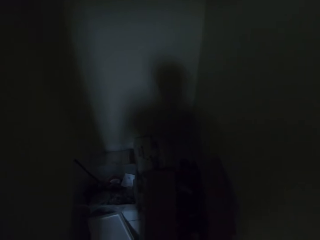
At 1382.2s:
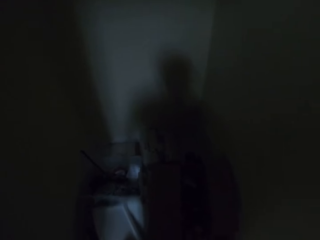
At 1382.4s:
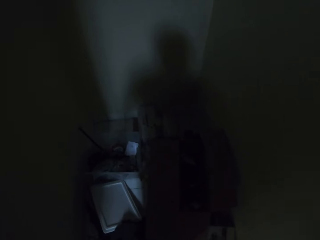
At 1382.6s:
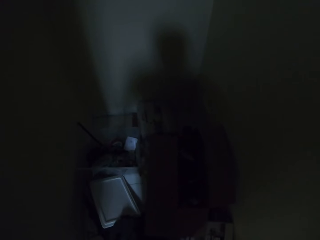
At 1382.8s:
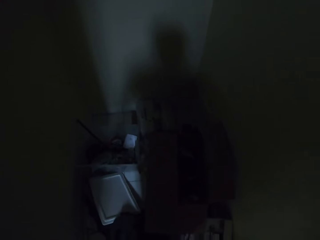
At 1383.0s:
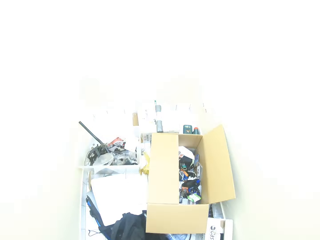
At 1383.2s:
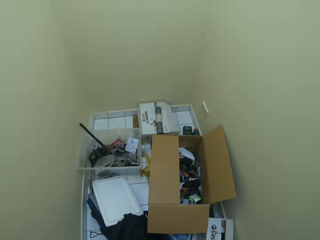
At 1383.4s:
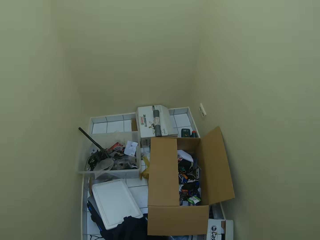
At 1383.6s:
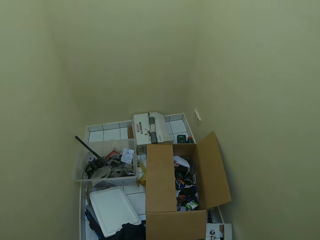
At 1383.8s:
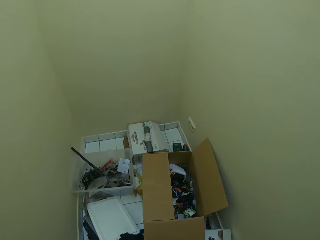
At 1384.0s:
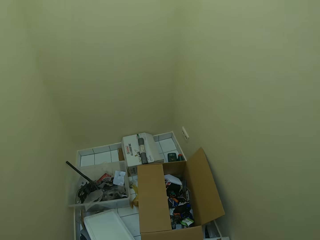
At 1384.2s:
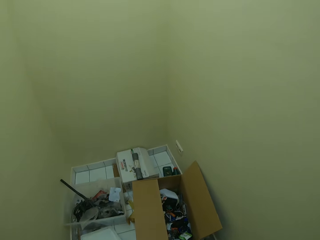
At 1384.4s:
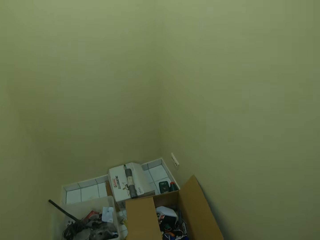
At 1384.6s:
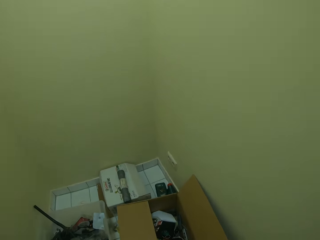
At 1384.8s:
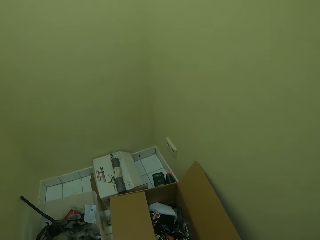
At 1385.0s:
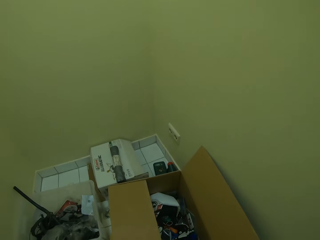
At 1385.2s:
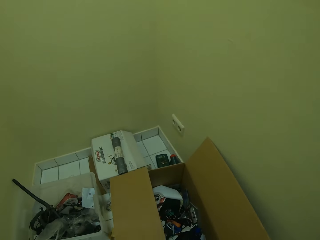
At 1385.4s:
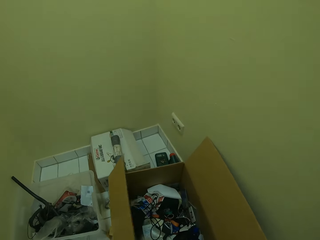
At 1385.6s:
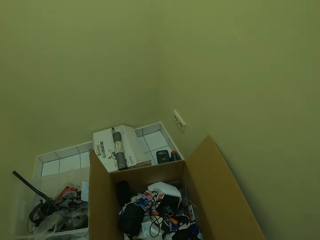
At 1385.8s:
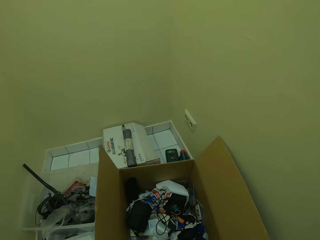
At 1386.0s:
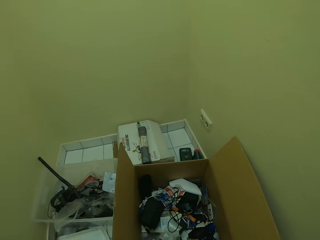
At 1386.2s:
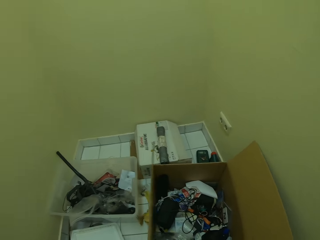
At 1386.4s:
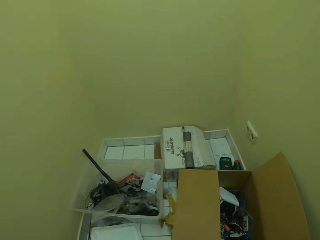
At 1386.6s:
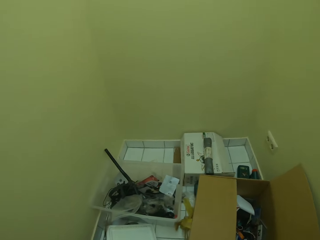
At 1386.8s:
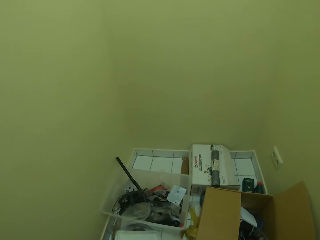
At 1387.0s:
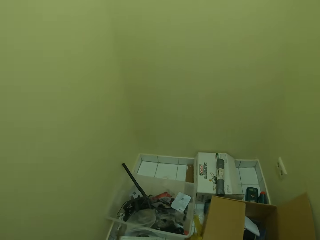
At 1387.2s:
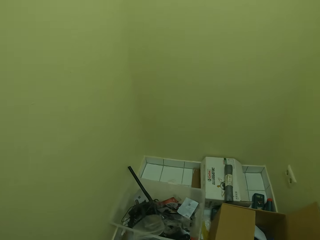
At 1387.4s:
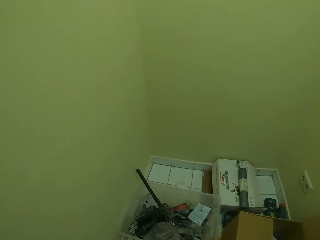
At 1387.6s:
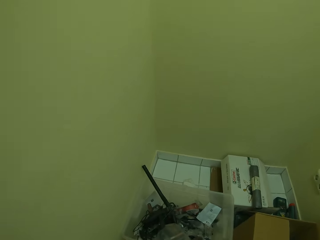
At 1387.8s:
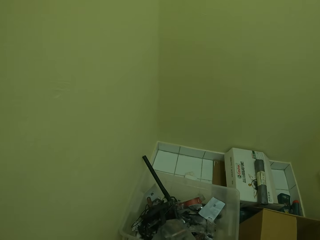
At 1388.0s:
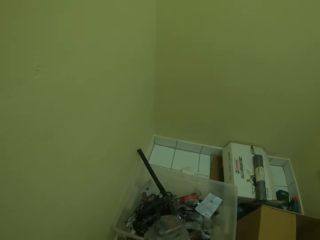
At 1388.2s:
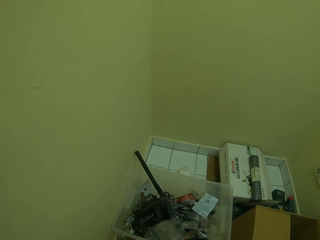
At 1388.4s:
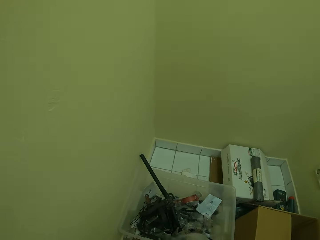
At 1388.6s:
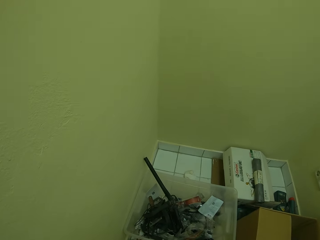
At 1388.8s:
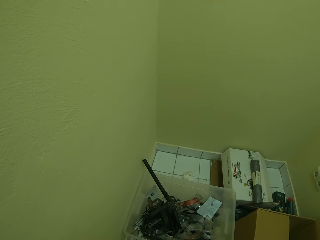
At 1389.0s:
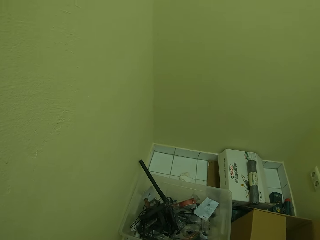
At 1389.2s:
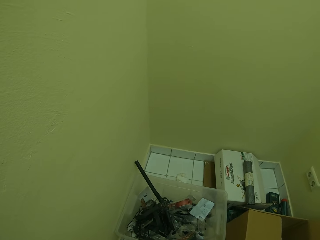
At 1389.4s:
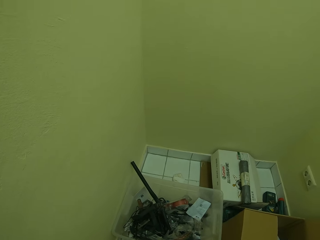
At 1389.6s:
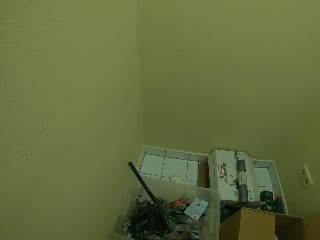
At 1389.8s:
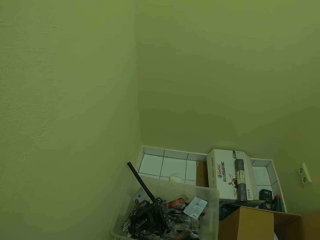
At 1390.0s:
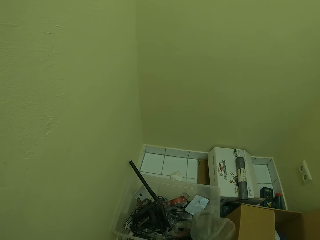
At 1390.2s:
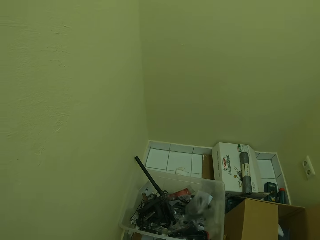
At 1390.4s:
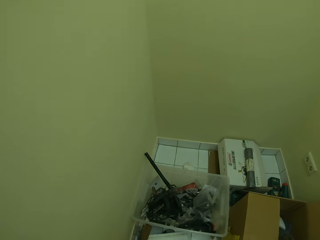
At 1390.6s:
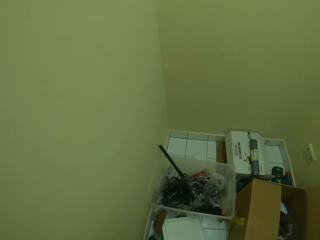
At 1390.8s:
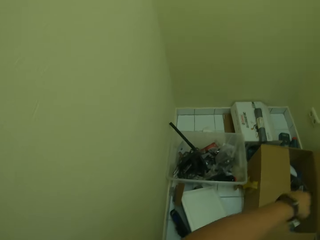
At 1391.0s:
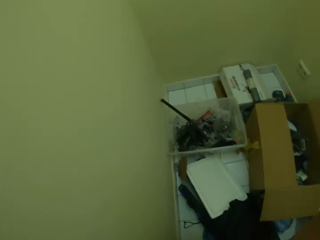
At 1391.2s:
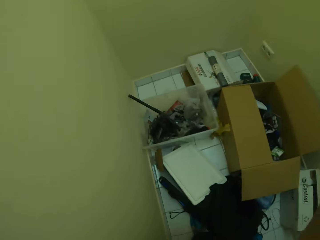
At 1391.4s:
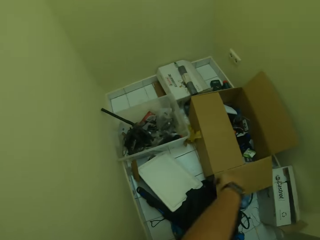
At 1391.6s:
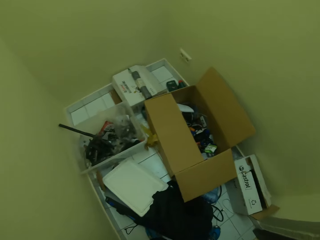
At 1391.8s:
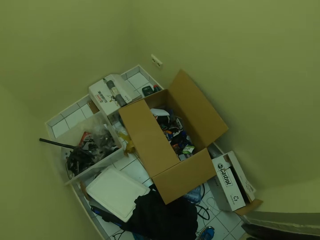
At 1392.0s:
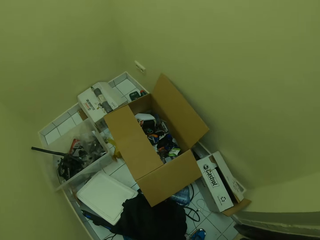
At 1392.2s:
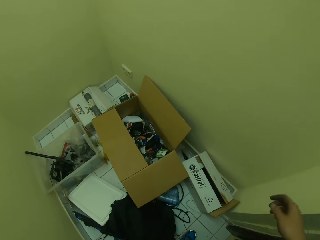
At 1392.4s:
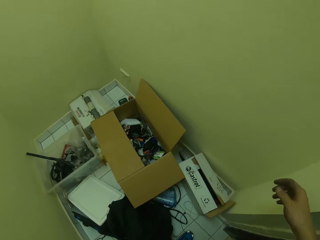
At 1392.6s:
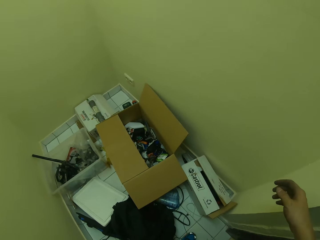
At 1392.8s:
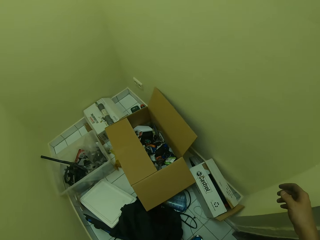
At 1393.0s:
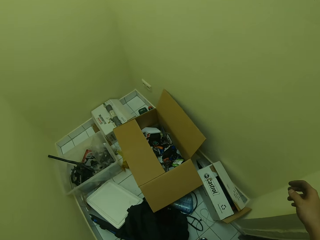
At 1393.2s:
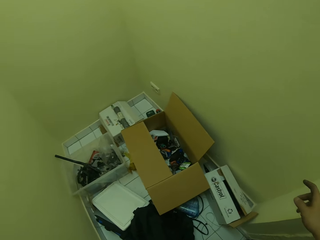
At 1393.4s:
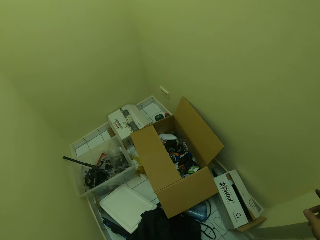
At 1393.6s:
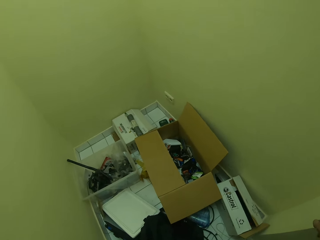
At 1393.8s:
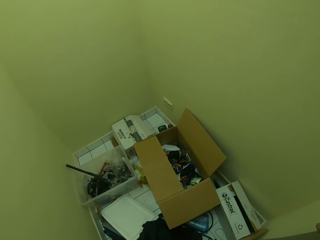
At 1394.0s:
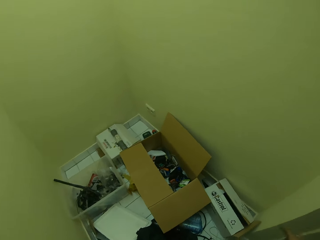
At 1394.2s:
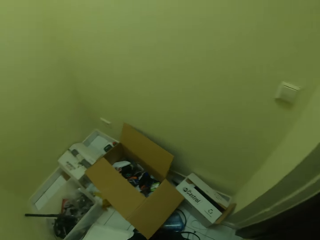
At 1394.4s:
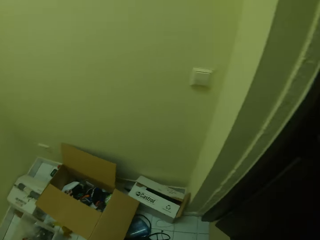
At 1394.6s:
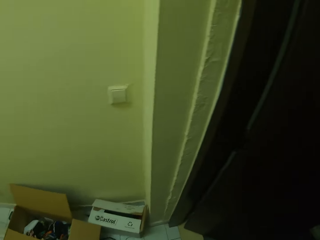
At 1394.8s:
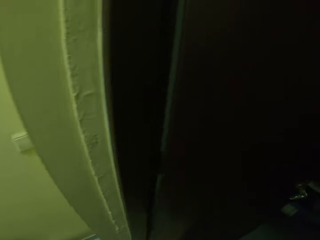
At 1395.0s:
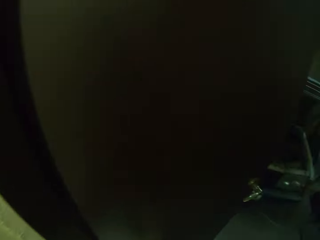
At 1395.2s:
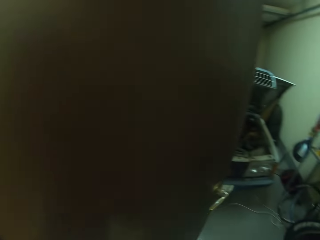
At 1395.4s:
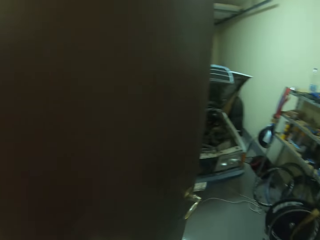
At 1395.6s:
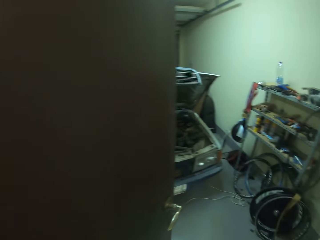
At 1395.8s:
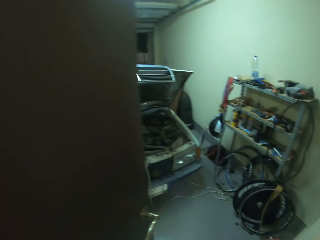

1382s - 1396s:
The camera wearer switches on the lights. They search something. They touch a carton. They pick up paper. They throw the paper down.

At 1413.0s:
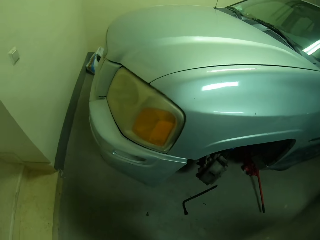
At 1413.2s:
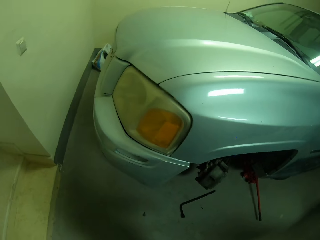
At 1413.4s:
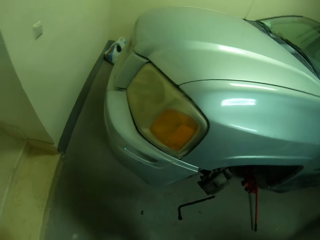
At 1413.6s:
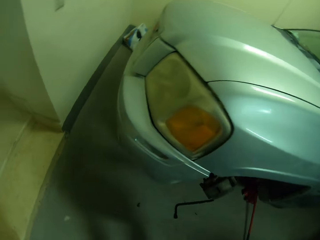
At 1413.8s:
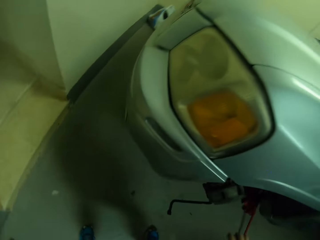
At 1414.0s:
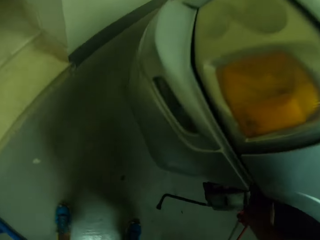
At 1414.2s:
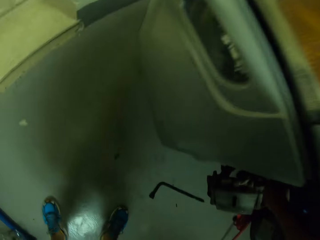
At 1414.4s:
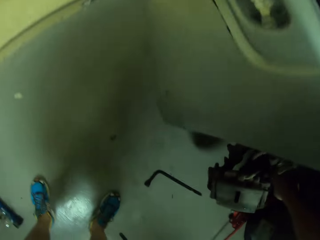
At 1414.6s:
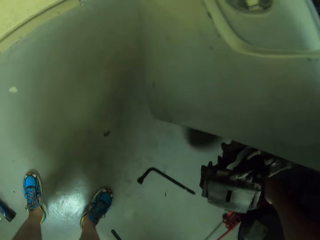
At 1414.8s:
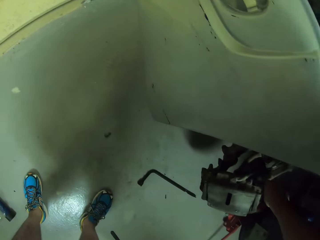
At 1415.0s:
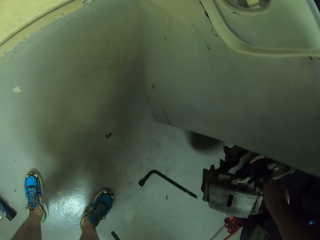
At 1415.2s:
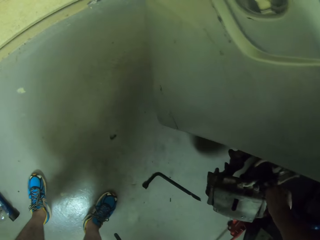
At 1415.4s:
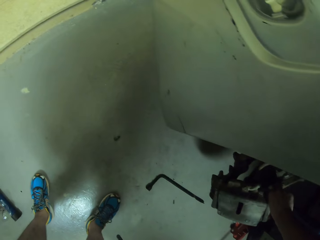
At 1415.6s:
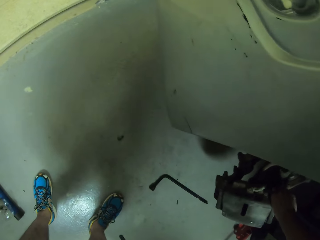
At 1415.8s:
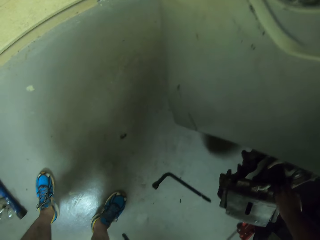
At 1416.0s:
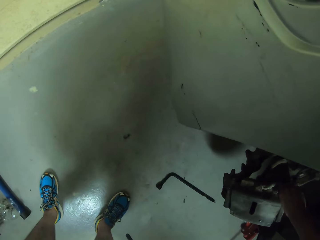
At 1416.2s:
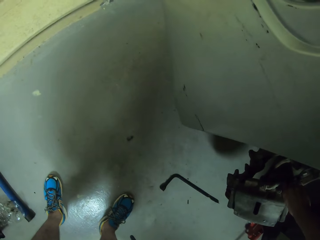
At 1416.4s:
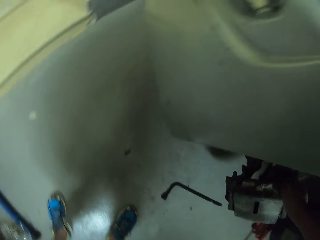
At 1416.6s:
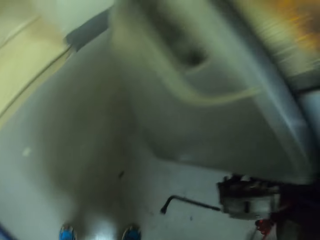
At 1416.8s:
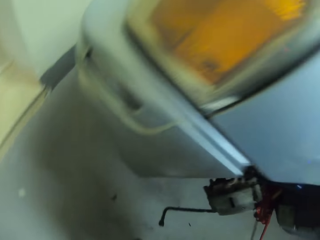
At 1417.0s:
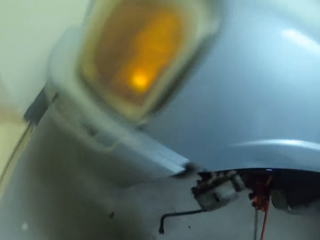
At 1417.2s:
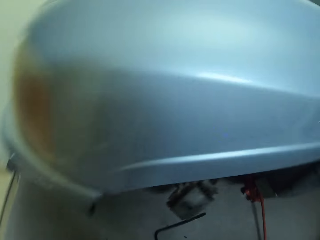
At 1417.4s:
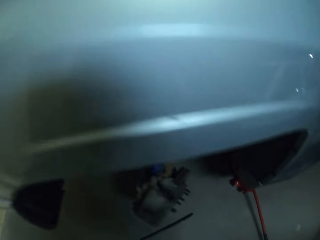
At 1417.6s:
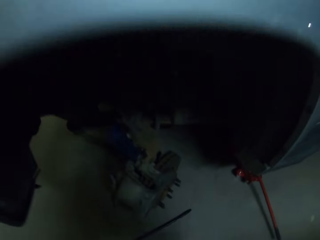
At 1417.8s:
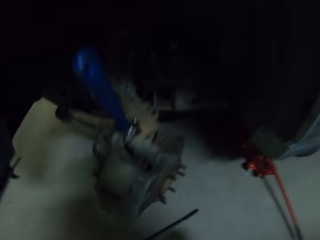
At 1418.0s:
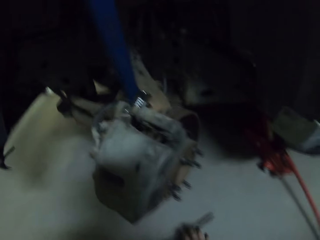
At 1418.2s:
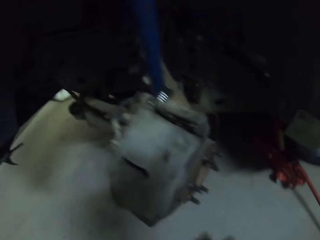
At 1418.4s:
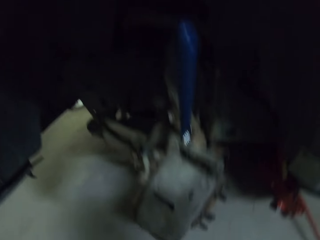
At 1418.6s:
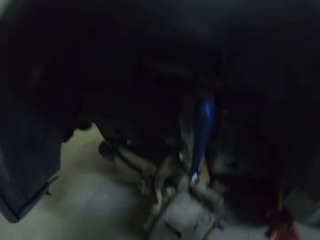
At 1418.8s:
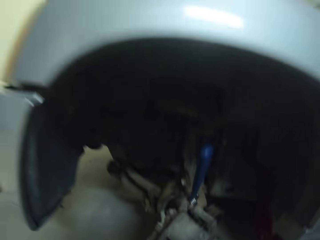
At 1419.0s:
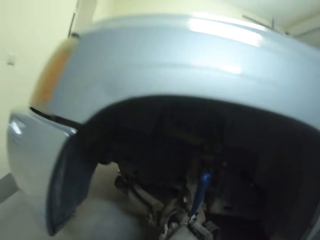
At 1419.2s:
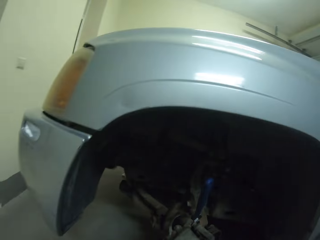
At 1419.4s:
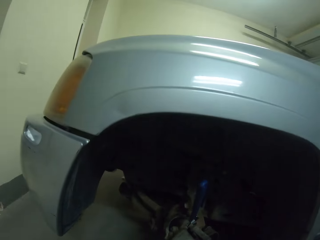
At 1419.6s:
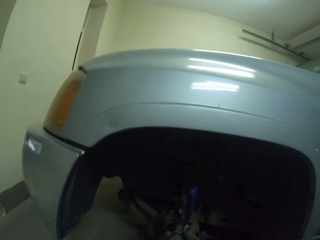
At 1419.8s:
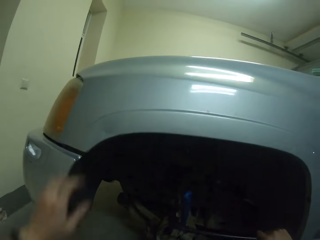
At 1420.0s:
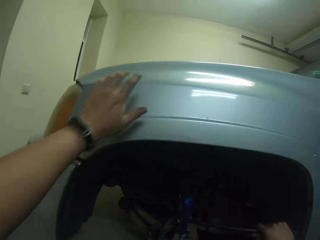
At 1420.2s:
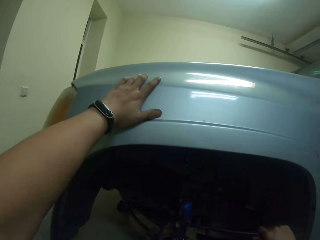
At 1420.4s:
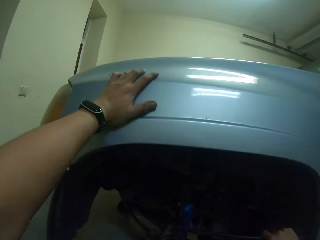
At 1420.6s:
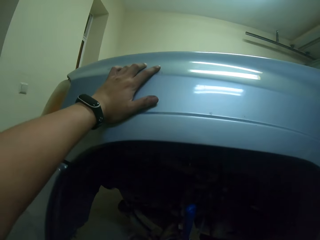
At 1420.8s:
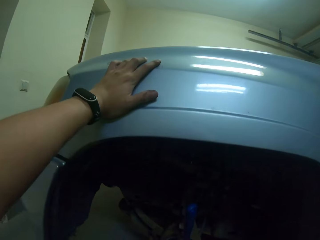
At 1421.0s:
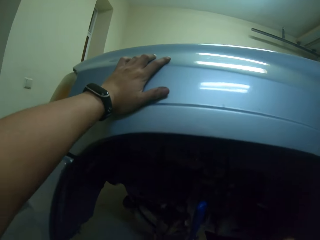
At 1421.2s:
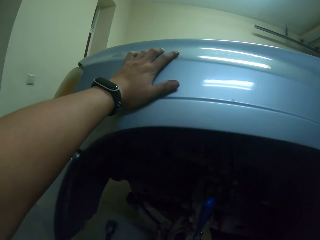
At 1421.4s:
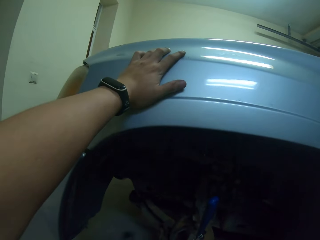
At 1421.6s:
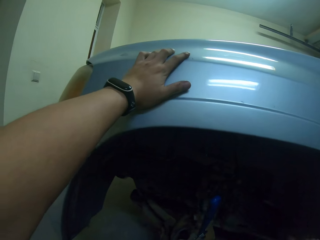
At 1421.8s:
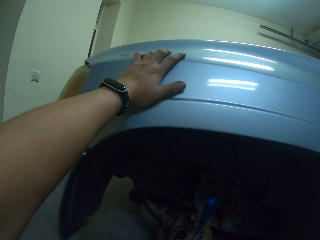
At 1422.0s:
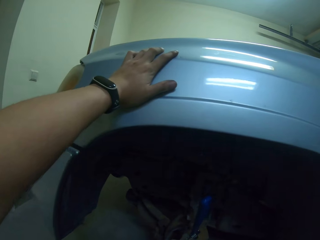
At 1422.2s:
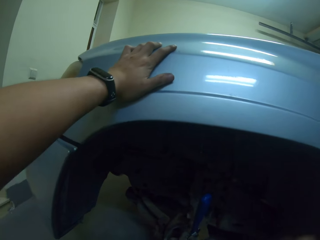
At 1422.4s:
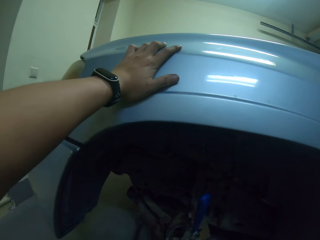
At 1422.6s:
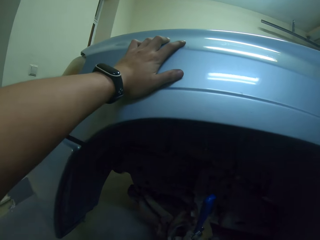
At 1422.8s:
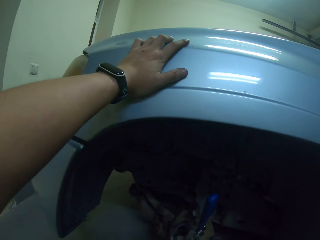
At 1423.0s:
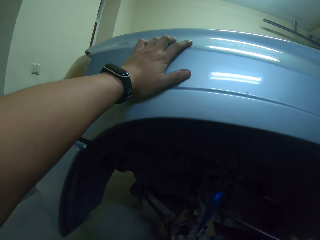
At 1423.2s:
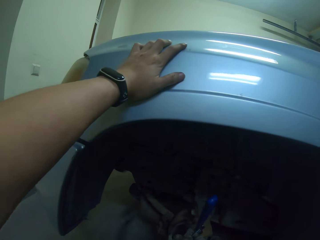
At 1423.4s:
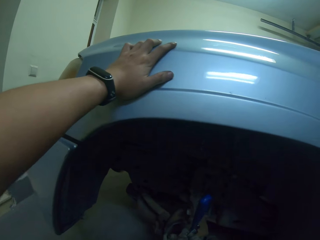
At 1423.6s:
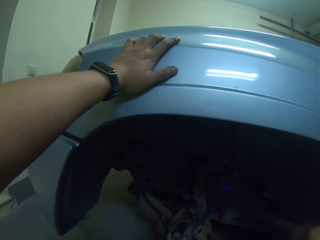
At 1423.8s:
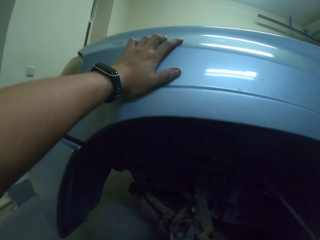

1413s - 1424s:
The camera wearer touches the wheel rim. They knock off the spanner. They touch the car.
